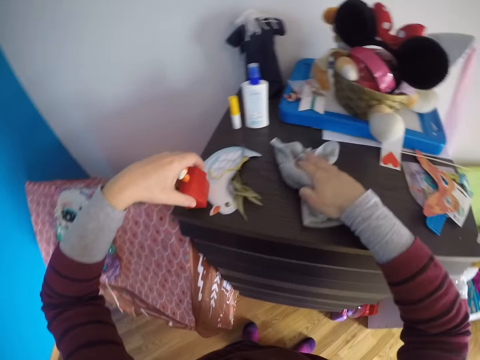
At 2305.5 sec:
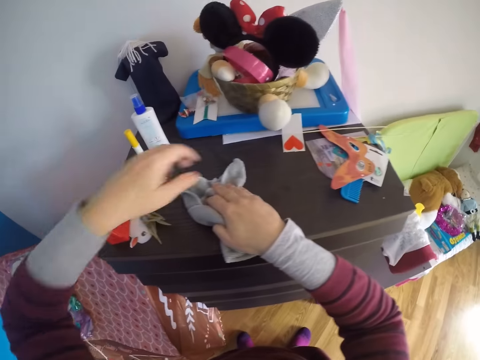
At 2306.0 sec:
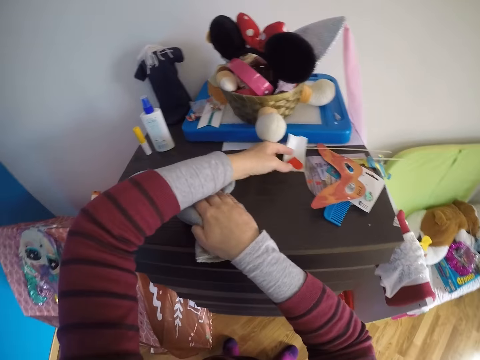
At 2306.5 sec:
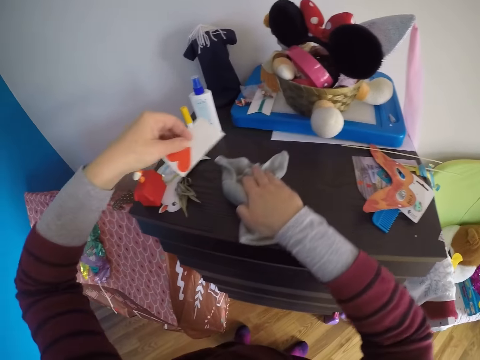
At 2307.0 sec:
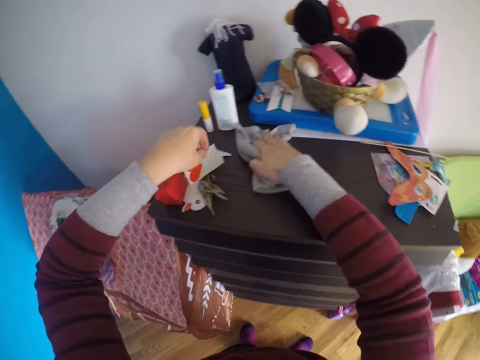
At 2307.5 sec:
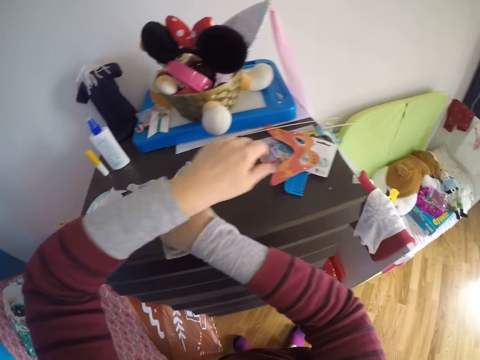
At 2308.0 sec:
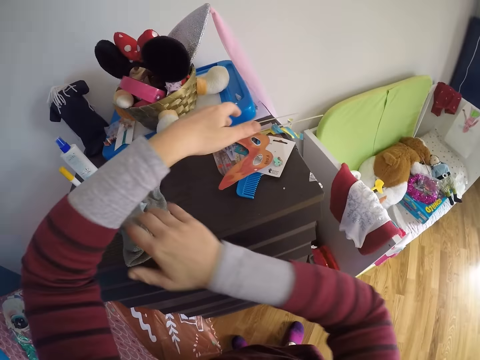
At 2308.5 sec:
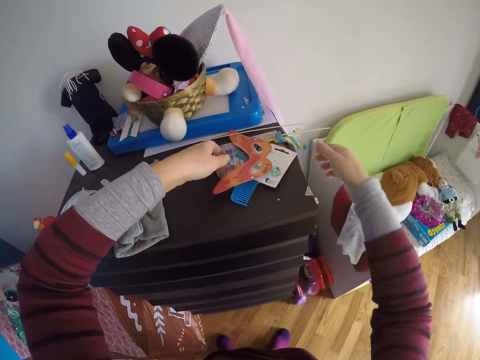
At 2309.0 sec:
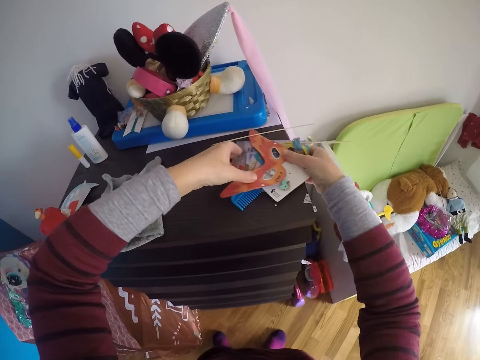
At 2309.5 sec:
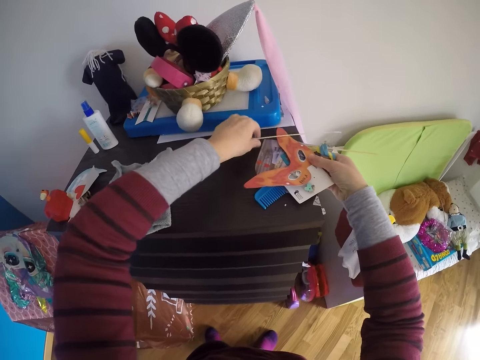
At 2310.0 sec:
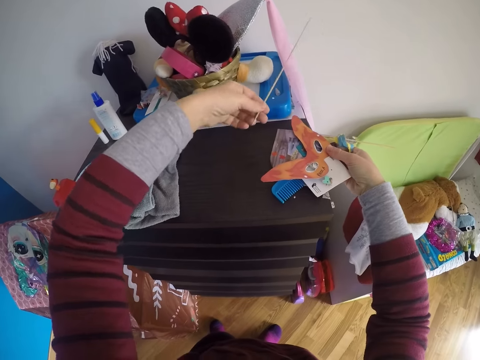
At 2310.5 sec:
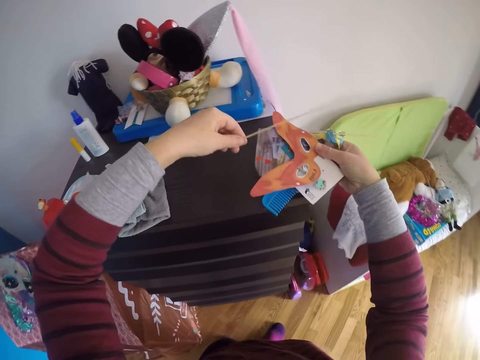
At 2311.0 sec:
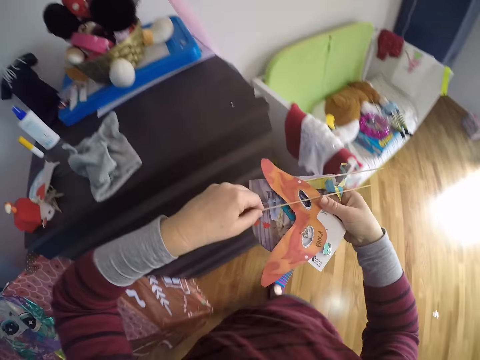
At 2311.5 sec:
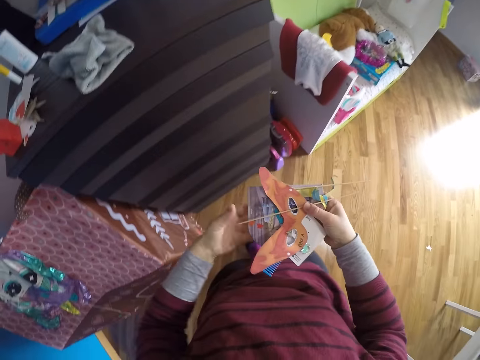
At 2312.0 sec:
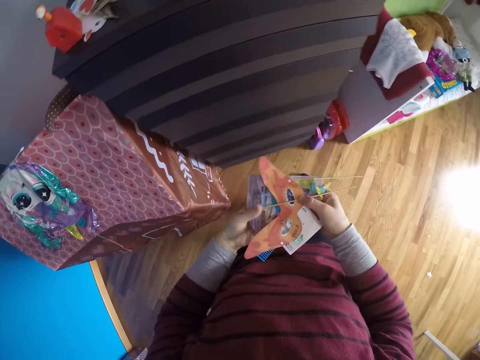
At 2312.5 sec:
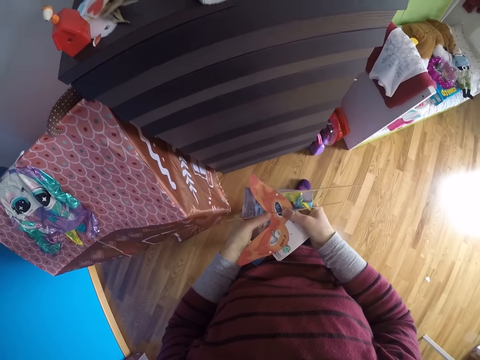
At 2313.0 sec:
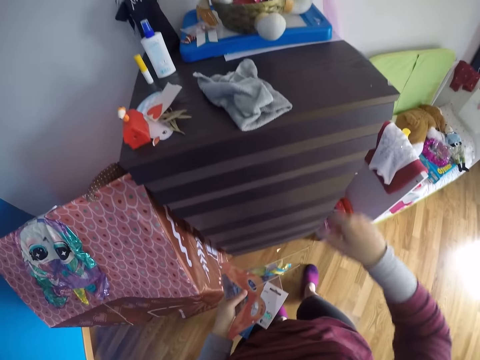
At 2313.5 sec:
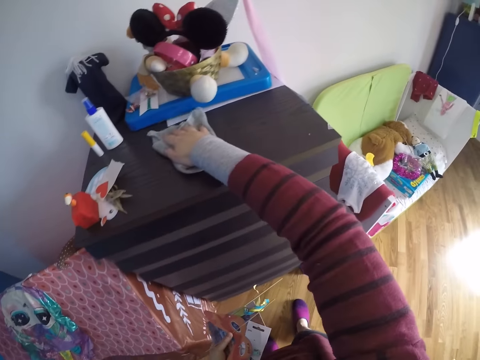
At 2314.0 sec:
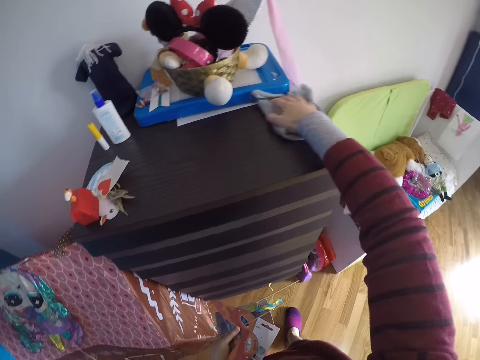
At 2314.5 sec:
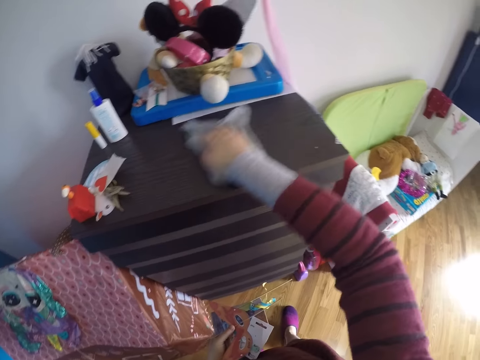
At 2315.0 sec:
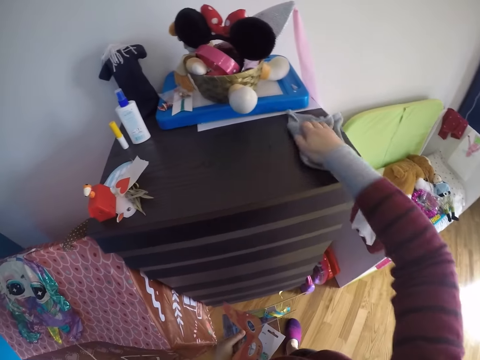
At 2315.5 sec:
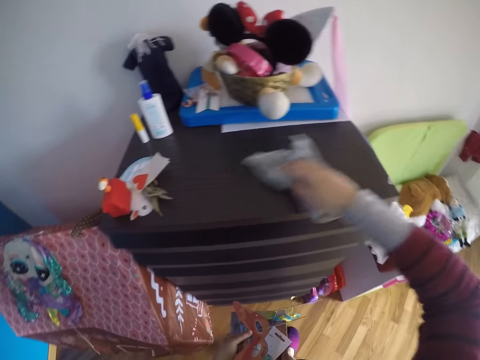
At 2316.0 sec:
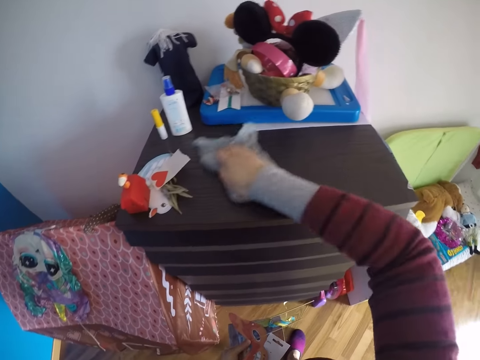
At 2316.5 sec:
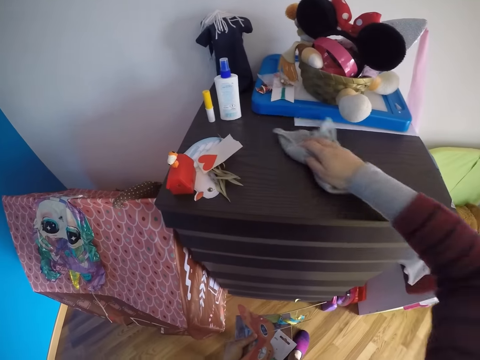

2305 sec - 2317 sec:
The camera wearer drops the toy lunch box on the top of the cupboard or cabinet with her left hand. She picks up a label or paper from the top of the cupboard with her left hand. She wipes the cabinet with a hand towel. She drops the label on the top of the cupboard with her left hand. She moves her hands around. She picks up sticks, an eye mask, a packing or papers and a comb from the top of the cupboard with both hands. She moves backwards. She cleans the cupboard with the towel in her right hand.

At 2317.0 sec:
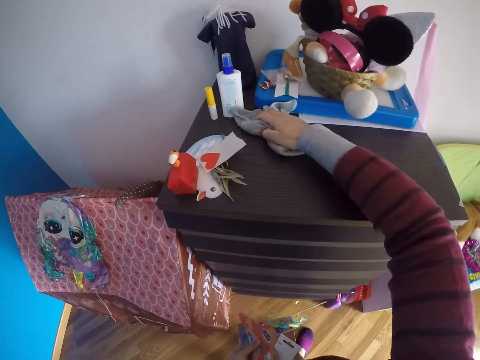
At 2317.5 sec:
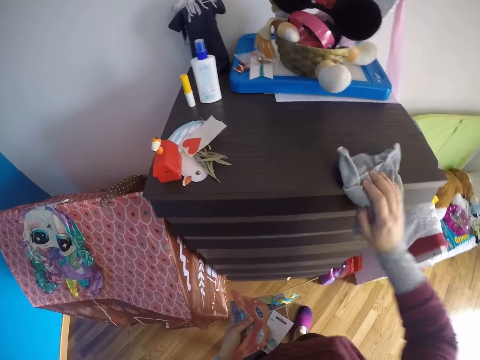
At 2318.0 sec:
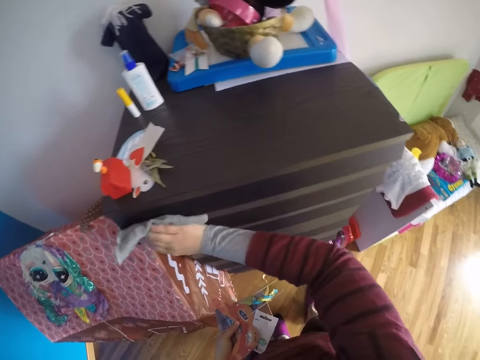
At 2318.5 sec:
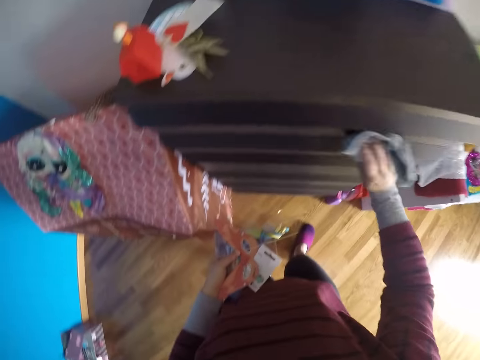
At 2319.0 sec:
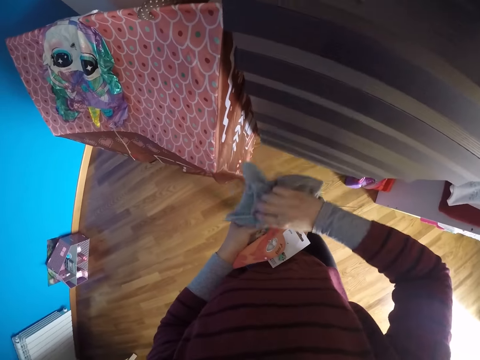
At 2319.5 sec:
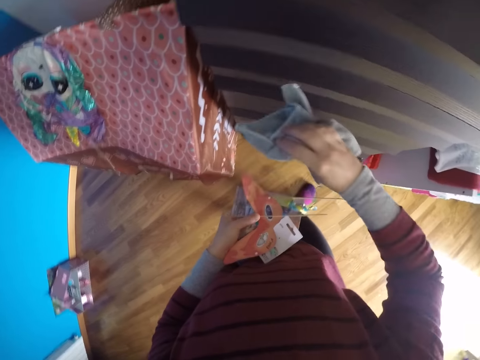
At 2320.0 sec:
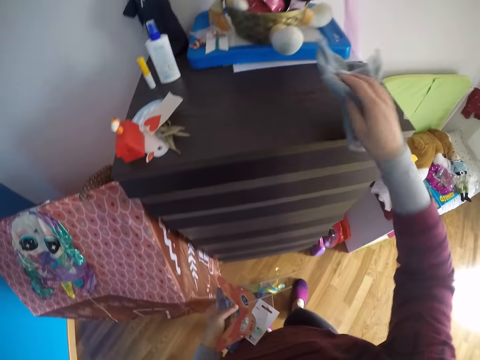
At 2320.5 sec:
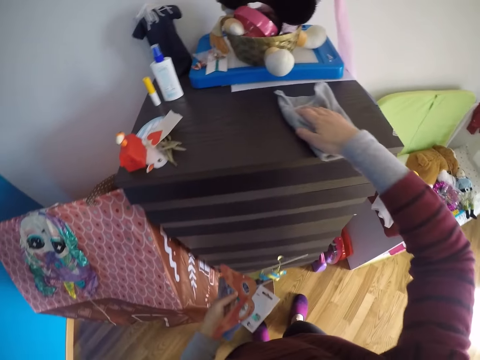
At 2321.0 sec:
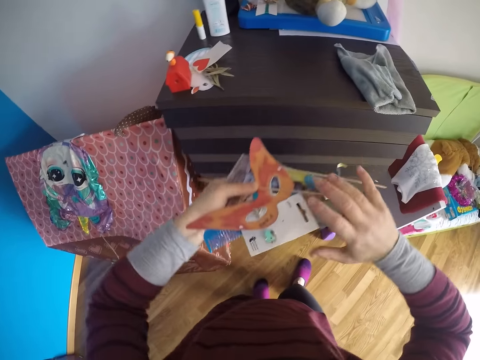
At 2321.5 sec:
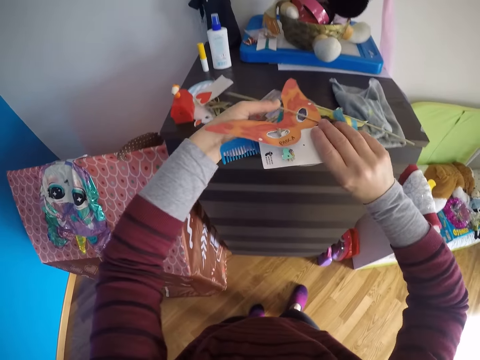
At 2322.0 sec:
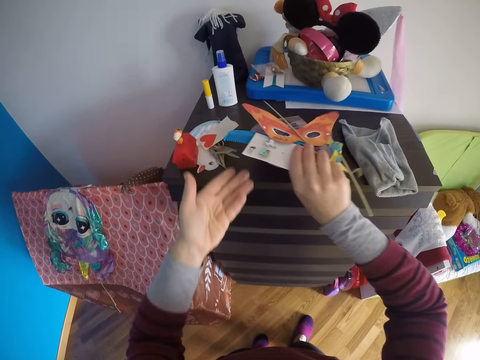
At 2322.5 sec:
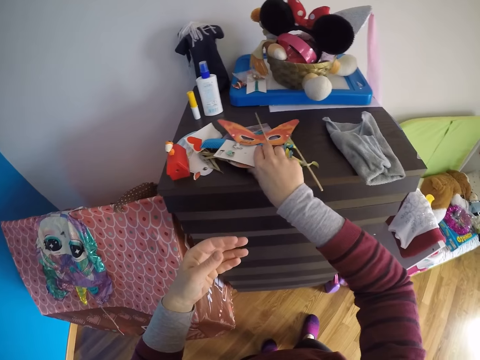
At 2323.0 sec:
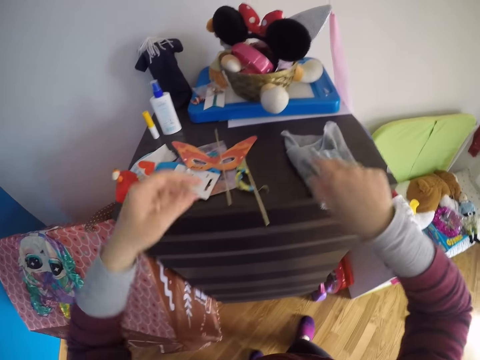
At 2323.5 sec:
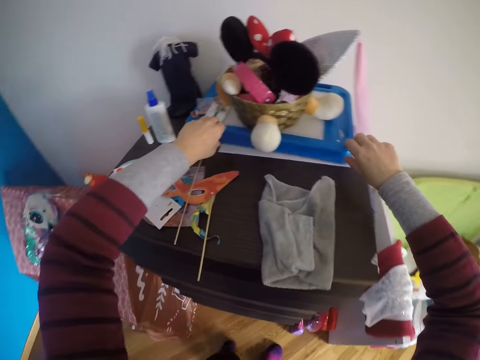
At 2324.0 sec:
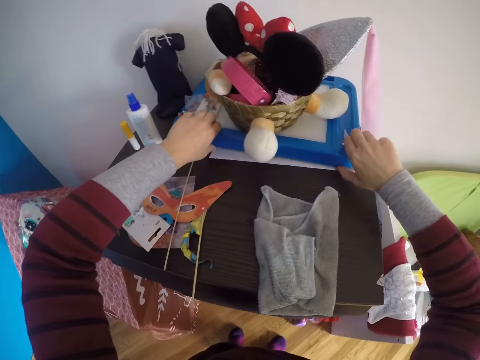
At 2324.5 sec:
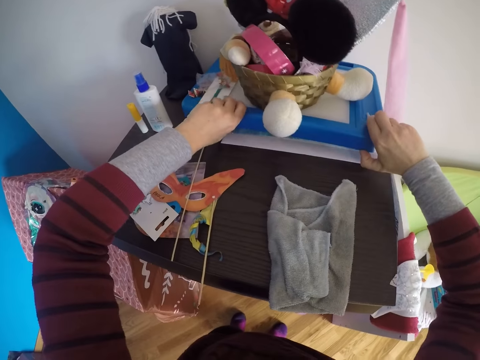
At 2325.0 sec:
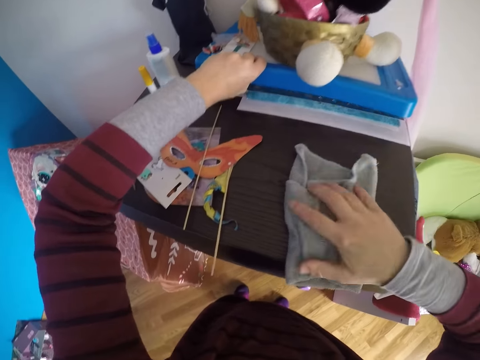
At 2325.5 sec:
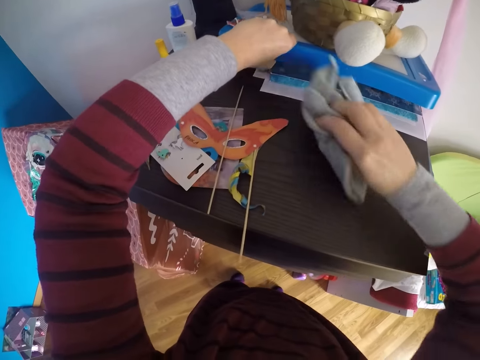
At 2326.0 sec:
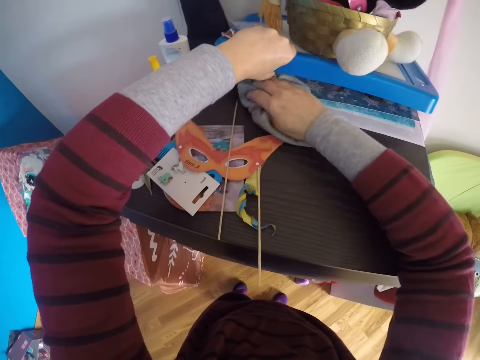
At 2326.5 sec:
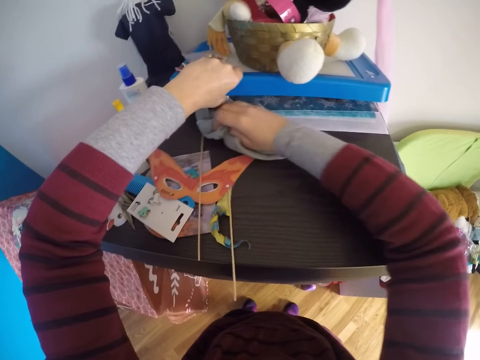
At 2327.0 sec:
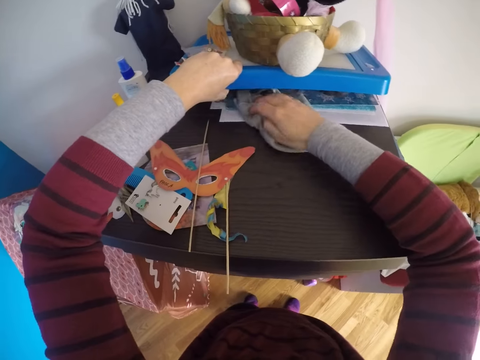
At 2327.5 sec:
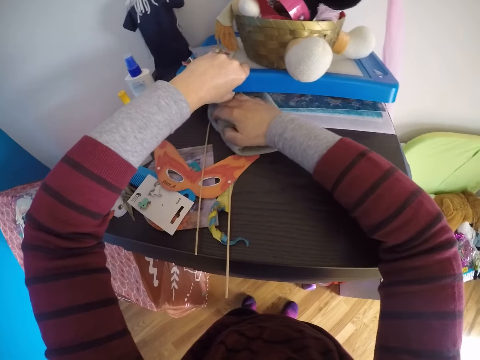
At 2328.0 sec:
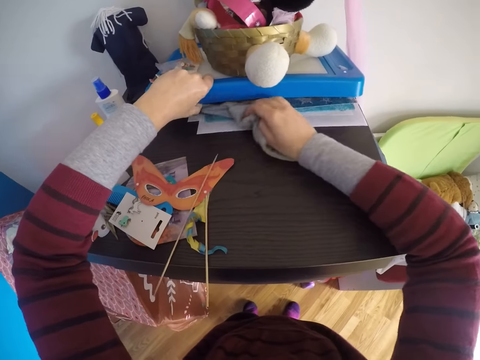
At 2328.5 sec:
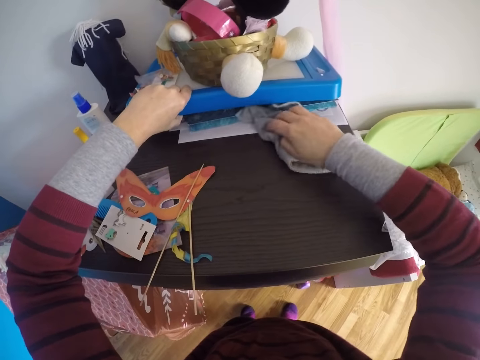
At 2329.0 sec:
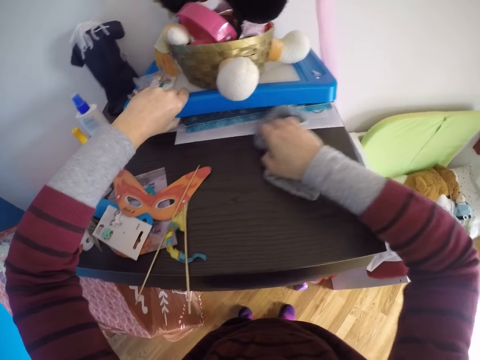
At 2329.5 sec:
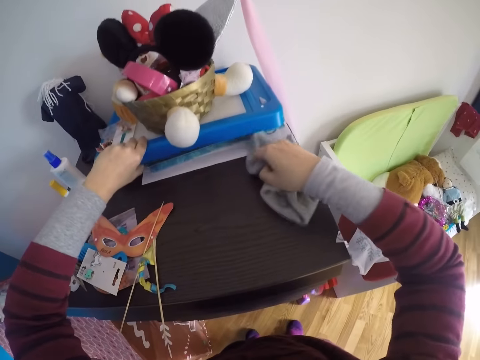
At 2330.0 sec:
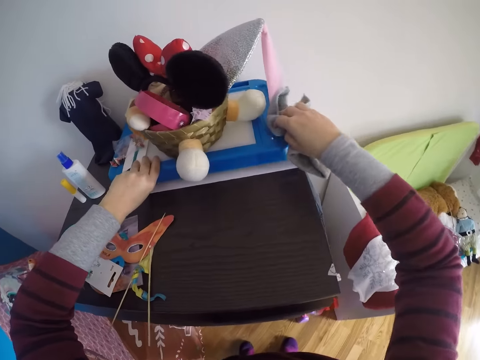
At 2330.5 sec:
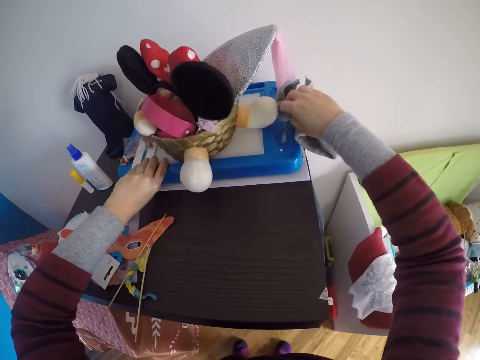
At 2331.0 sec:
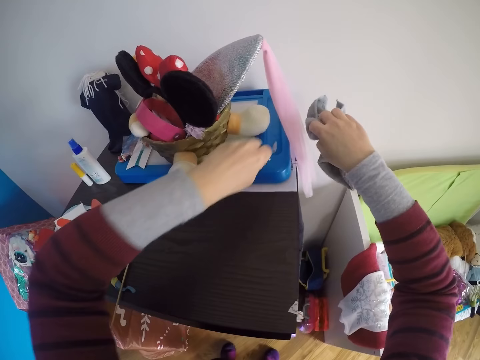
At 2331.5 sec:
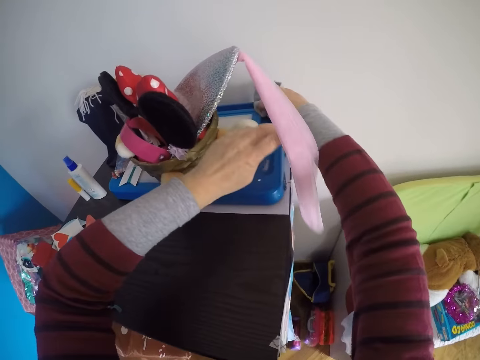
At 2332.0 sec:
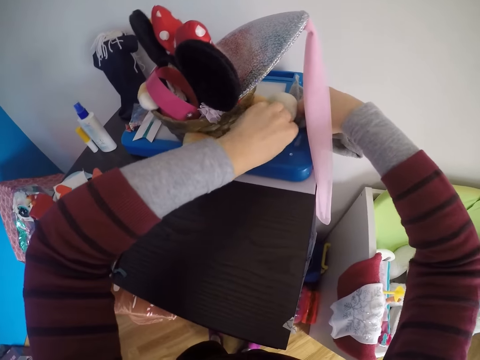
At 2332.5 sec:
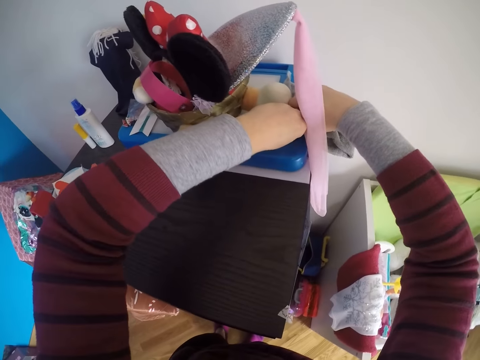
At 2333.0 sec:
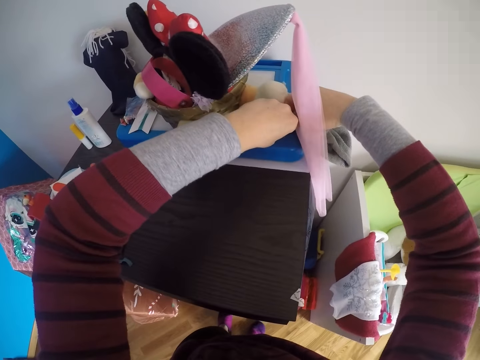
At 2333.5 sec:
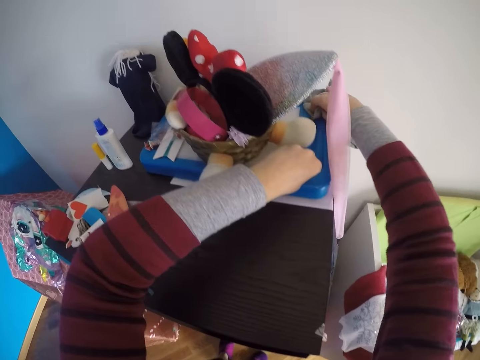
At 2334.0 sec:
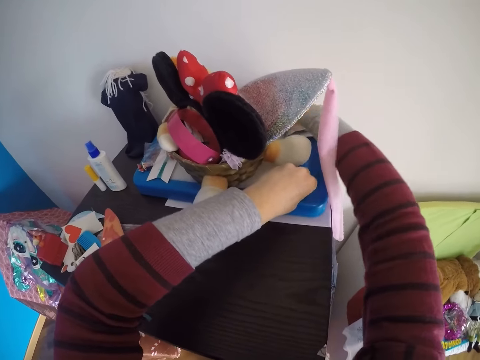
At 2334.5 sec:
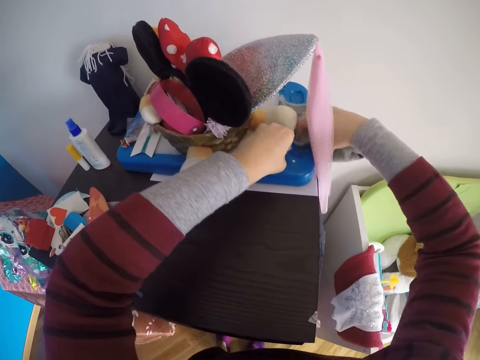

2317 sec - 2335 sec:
The camera wearer wipes the eye mask with the hand towel. She wipes the cabinet with the hand towel and leaves the hand towel on the cabinet. She drops the sticks, the mask, the packing and the comb on the top of the cupboard with both hands. She lifts her hands upwards. She raises up the magnetic or plastic board with both hands. She picks the hand towel on the cabinet. She cleans beneath the magnetic board with the towel in her right hand. She wipes the papers on the cabinet with the hand towel. She cleans the magnetic board with the towel in her right hand. She moves a net sideways. She wipes the plastic board with the hand towel.
